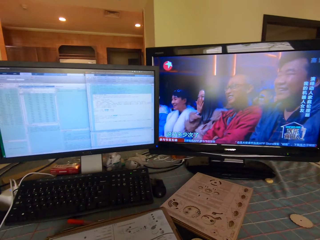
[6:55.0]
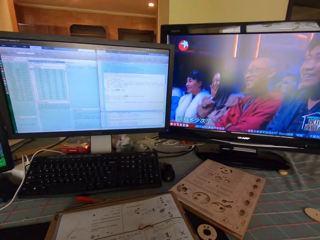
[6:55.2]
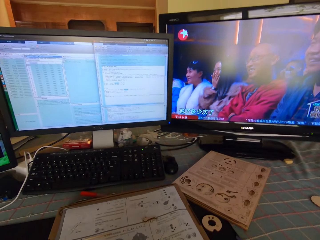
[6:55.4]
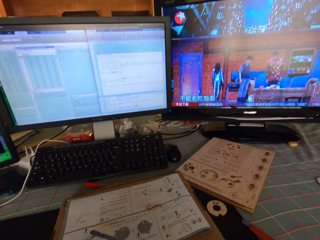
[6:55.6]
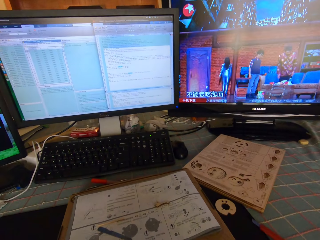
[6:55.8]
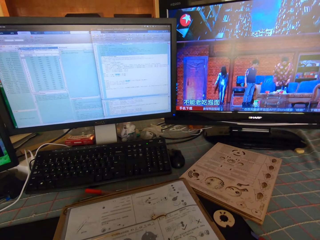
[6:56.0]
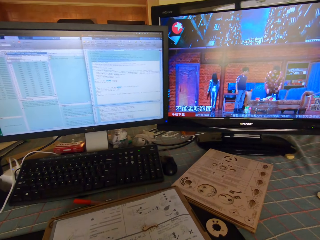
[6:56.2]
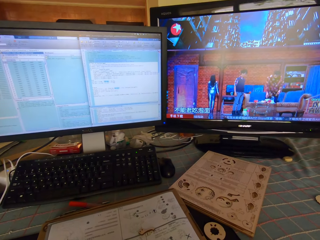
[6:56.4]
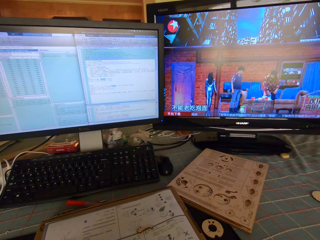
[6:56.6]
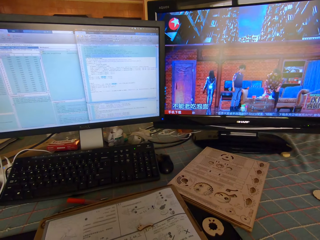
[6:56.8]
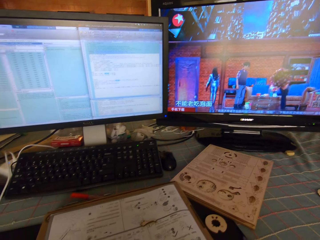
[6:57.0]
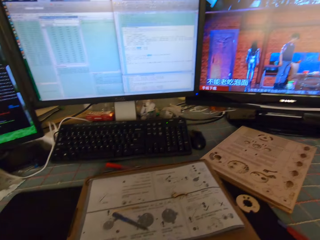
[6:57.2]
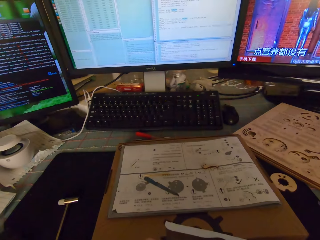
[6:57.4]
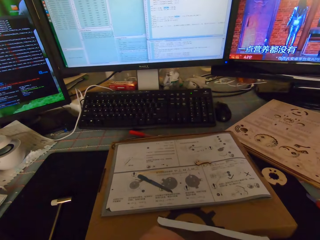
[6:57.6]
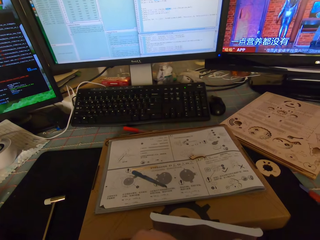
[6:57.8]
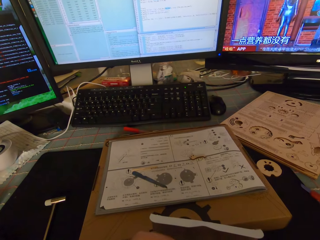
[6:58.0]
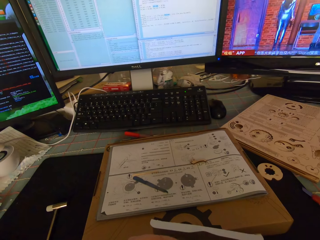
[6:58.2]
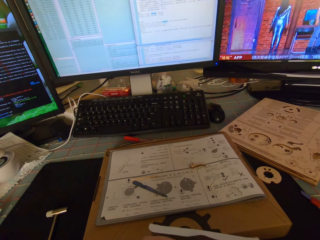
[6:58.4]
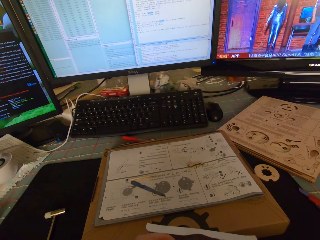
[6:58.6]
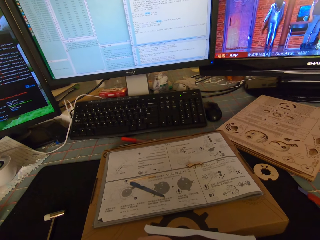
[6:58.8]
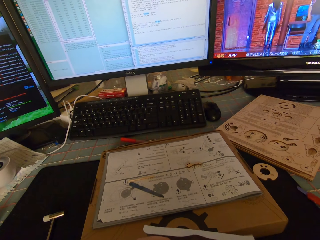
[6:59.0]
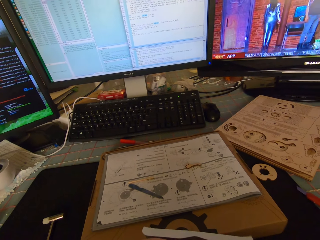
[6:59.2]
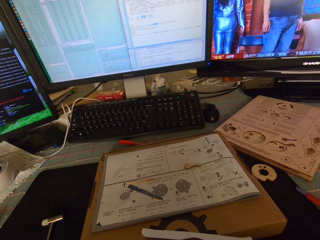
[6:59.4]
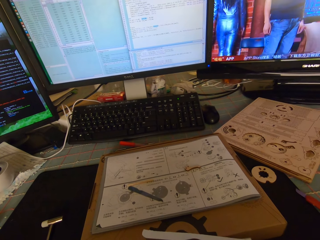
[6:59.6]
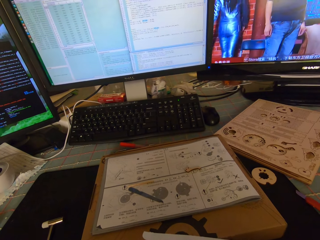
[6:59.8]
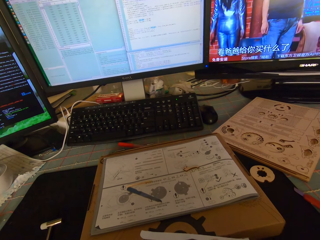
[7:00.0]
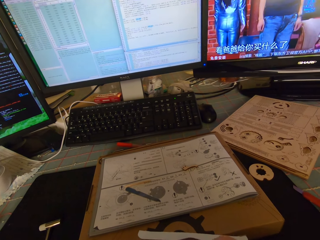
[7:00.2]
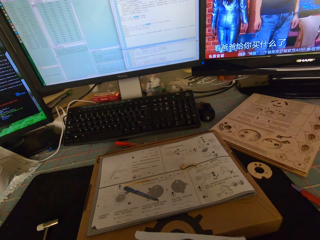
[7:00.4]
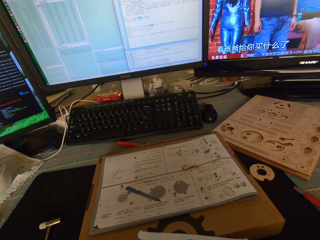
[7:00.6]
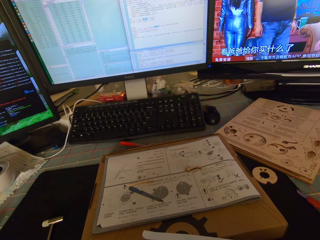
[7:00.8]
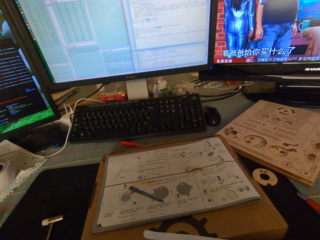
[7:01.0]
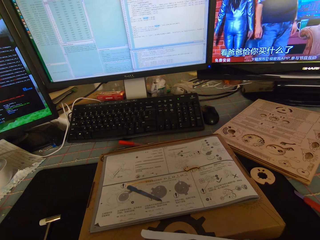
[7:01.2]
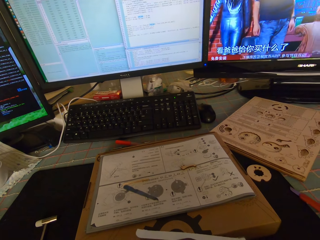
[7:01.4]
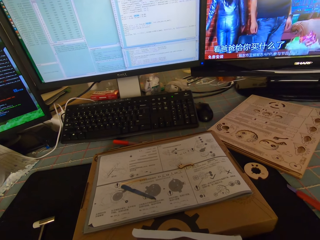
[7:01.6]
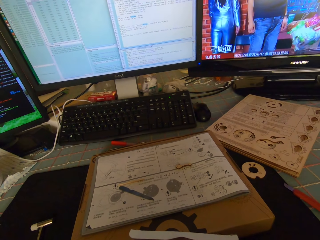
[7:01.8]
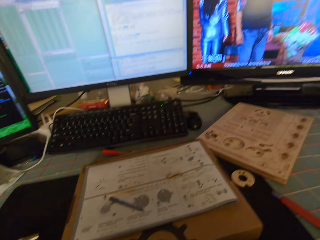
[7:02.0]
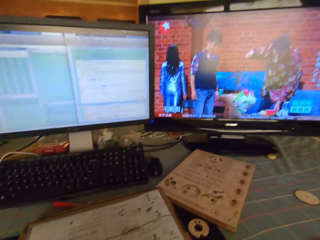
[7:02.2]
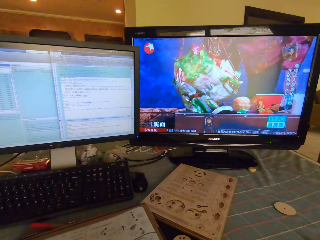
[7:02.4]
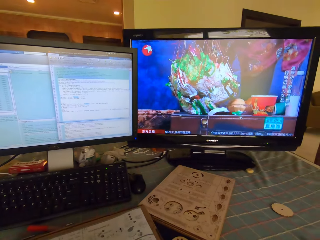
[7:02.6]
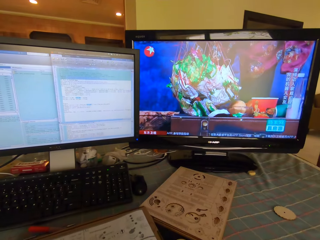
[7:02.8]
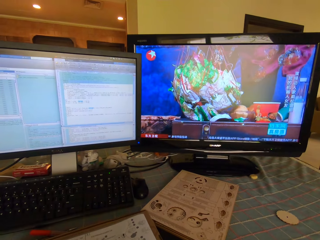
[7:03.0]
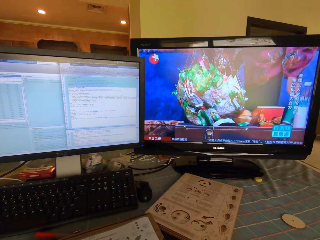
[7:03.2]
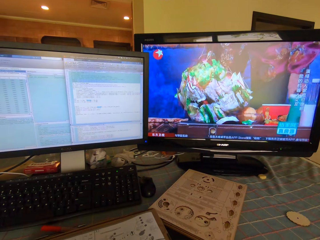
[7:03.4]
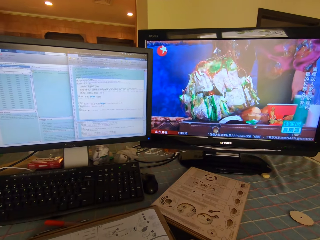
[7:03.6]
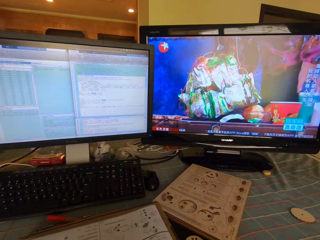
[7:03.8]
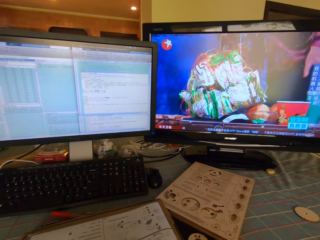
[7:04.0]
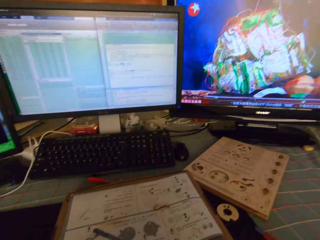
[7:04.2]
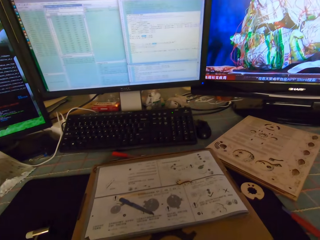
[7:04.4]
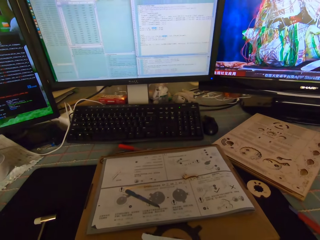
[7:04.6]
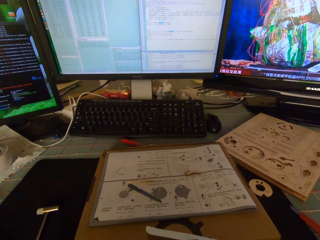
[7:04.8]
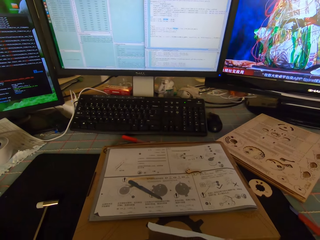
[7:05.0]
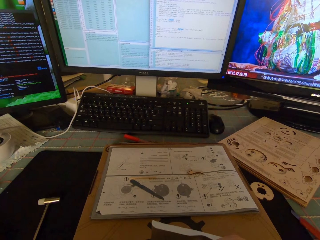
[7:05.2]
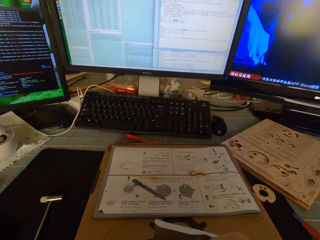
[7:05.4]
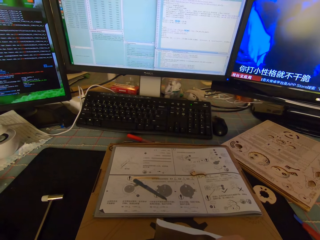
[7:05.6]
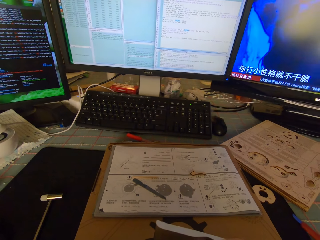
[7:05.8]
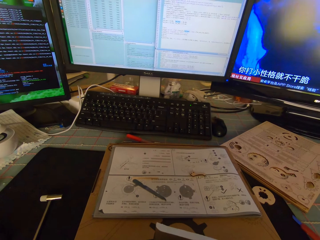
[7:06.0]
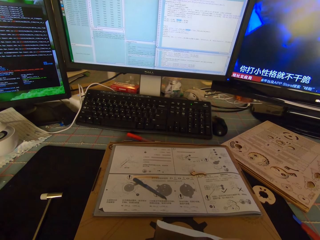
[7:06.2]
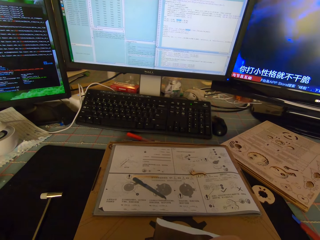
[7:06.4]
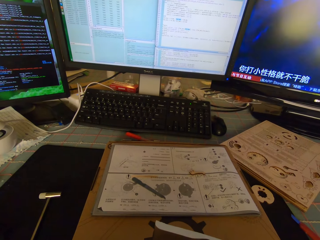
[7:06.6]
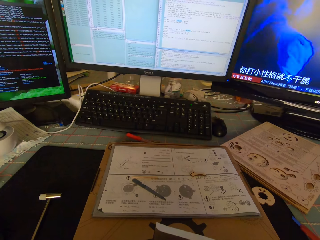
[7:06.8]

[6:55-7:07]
The camera wearer does something.

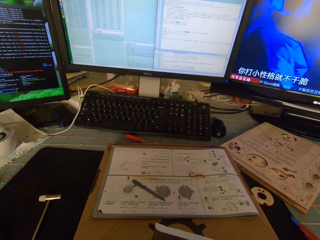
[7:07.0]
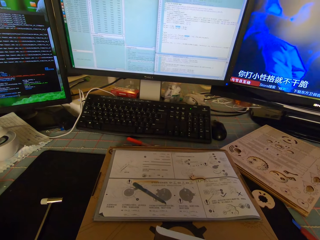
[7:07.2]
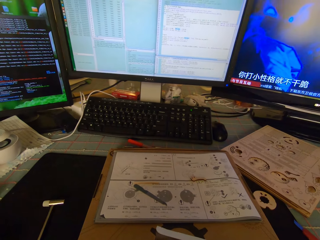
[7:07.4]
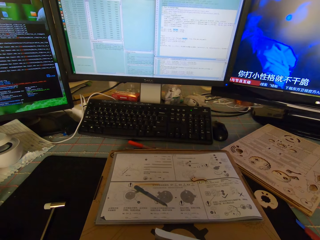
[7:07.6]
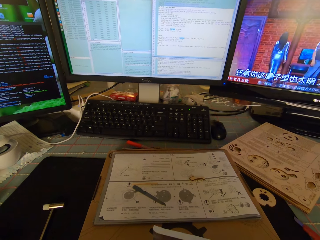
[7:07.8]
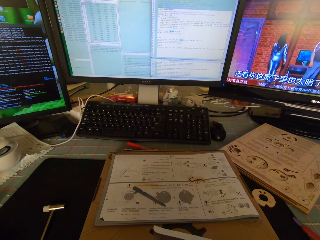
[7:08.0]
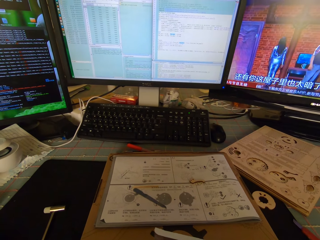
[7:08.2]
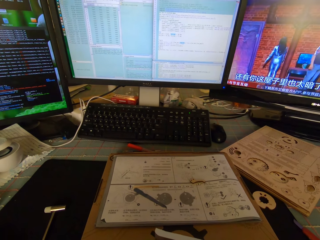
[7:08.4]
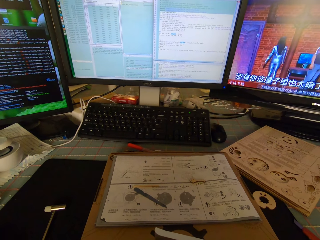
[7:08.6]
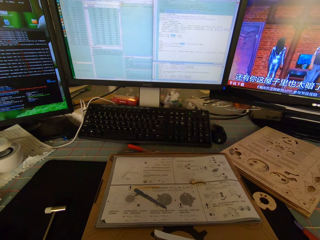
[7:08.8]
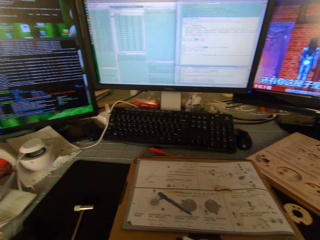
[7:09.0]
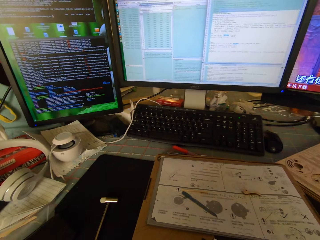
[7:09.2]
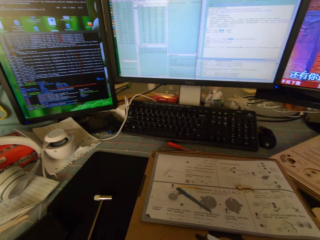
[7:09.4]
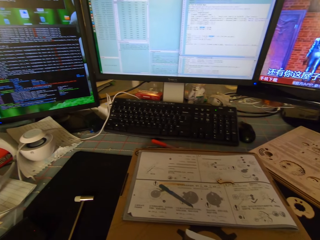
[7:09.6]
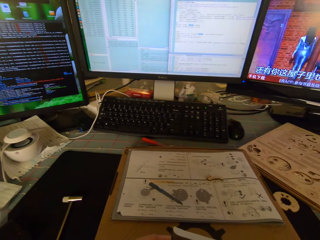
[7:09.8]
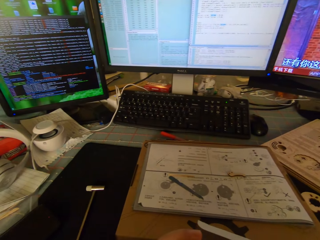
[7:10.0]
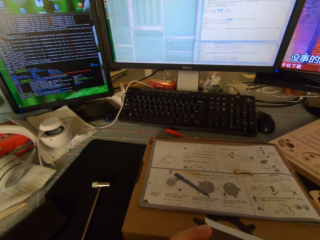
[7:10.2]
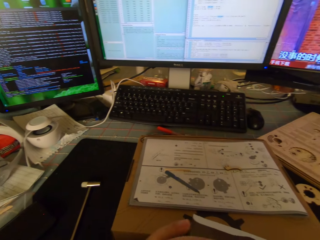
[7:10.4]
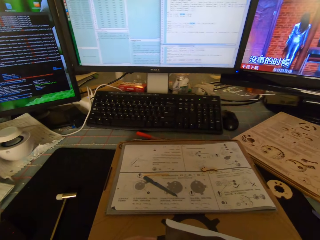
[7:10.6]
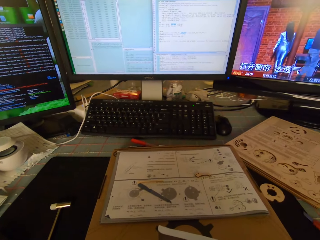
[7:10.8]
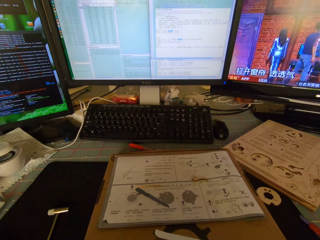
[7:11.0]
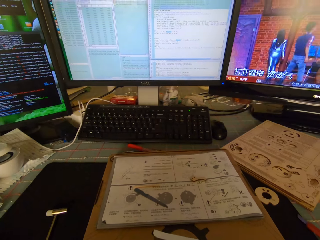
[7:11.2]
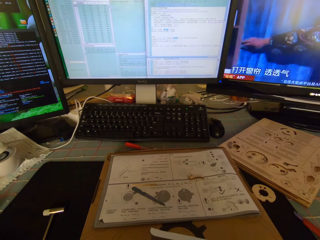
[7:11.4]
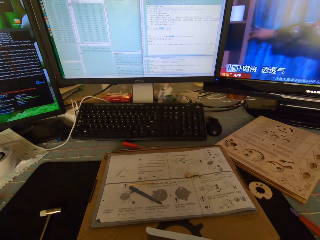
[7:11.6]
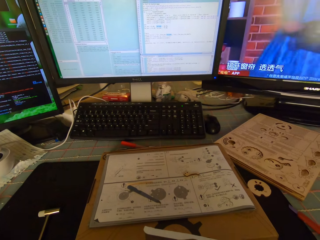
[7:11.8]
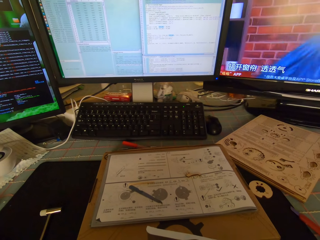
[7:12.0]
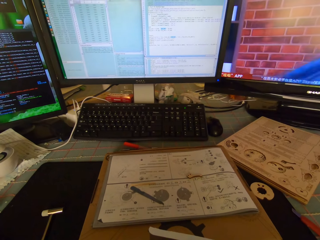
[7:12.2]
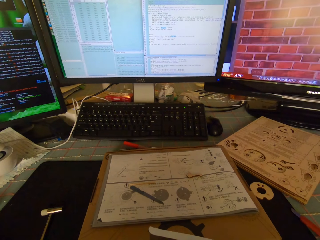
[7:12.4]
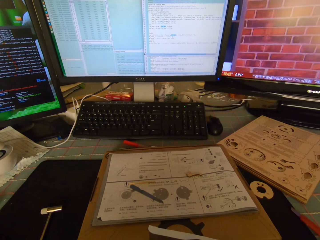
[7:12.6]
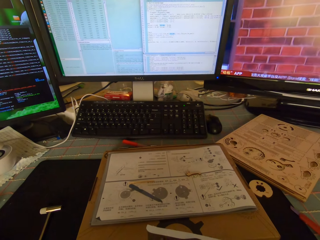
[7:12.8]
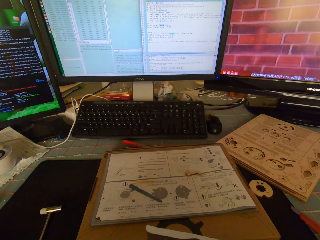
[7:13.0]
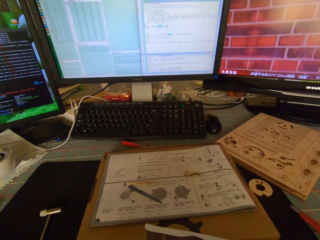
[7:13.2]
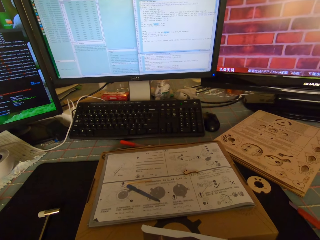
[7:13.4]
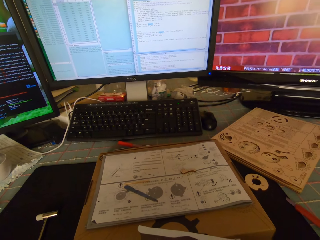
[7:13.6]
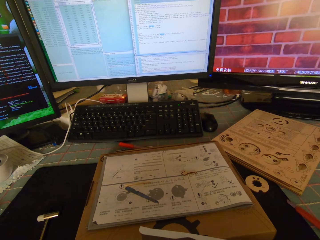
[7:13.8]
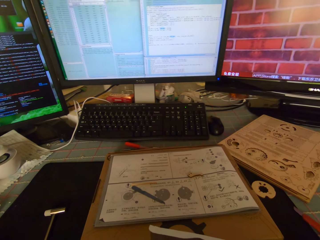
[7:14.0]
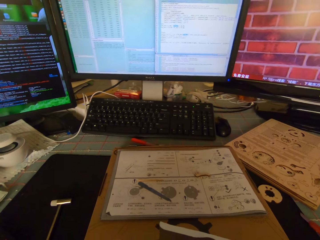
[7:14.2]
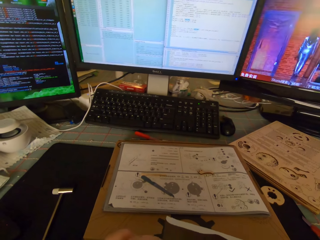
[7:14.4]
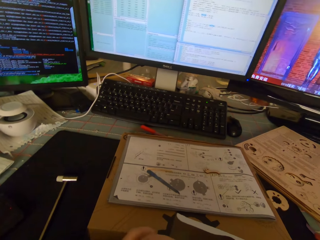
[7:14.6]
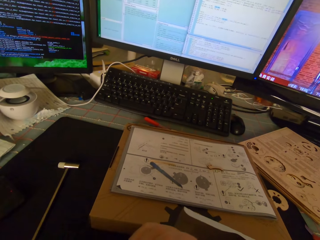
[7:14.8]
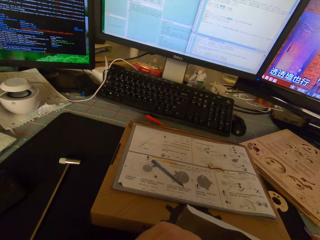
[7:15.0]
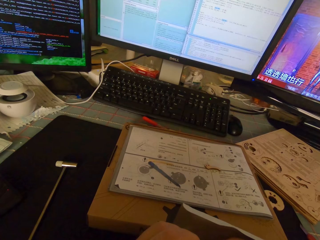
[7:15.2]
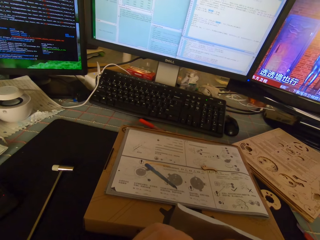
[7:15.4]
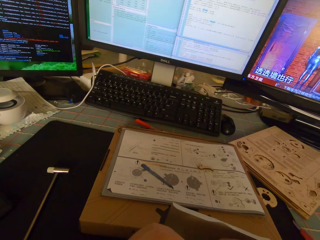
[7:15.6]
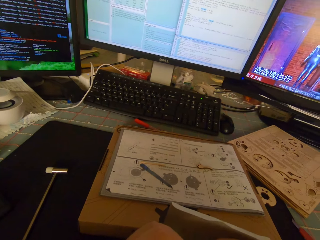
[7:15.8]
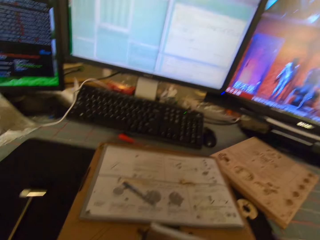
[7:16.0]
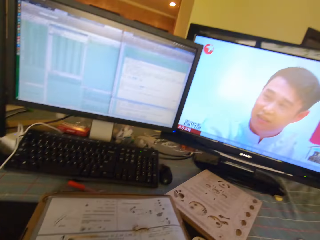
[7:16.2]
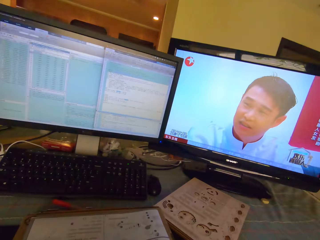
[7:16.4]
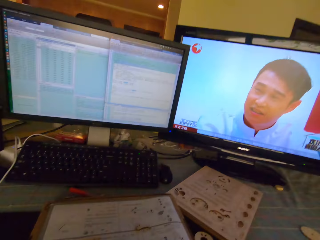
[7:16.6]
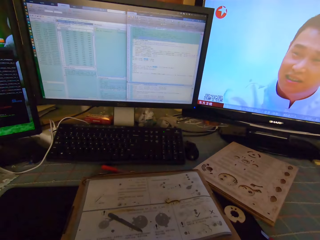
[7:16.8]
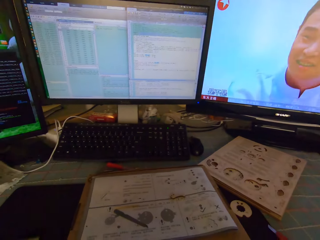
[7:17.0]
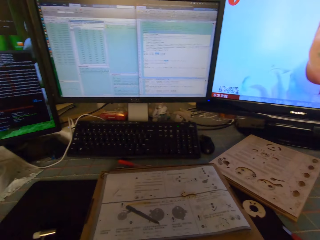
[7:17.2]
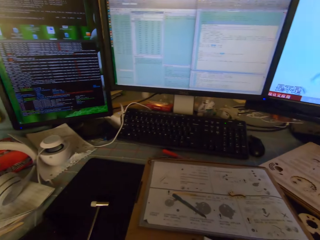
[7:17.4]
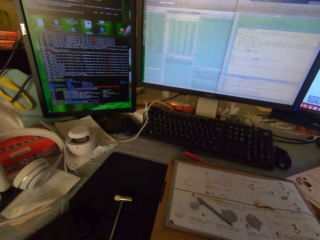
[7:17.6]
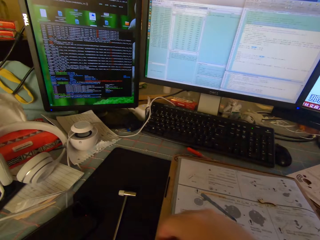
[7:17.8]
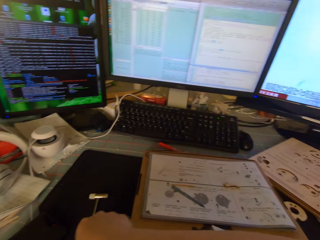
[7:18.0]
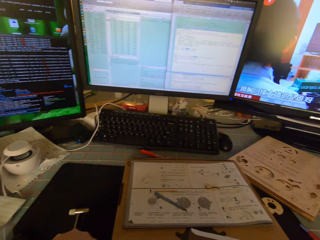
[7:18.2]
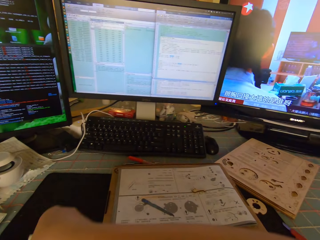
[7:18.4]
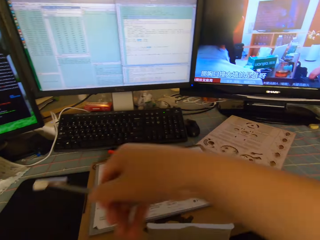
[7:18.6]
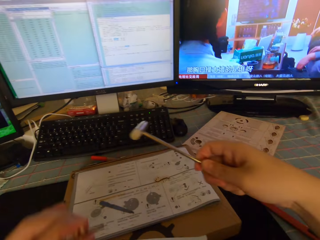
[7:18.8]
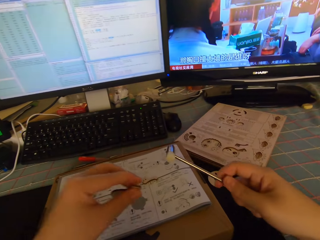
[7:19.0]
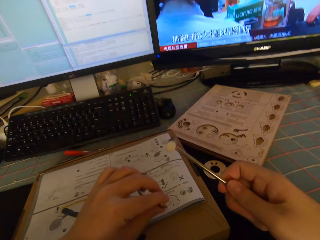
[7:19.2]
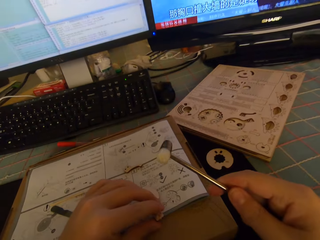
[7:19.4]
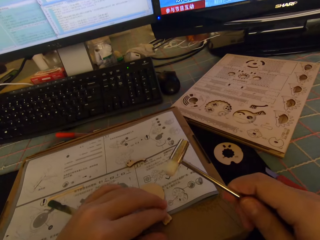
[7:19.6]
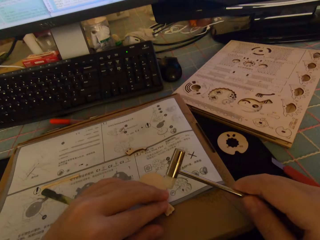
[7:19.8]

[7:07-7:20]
The camera wearer looks around. They pick up the watch hammer or small hammer from the table. They put the gear part down.
